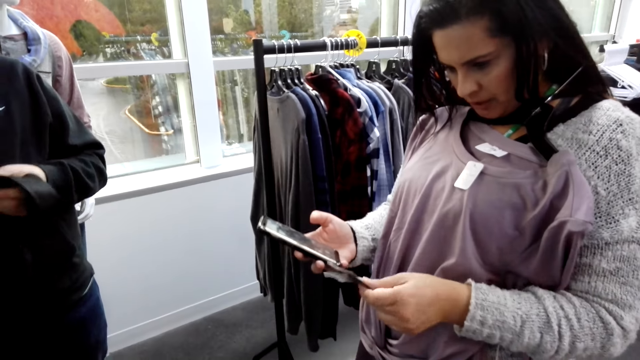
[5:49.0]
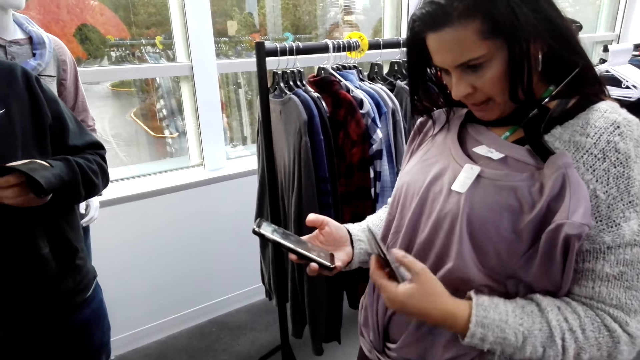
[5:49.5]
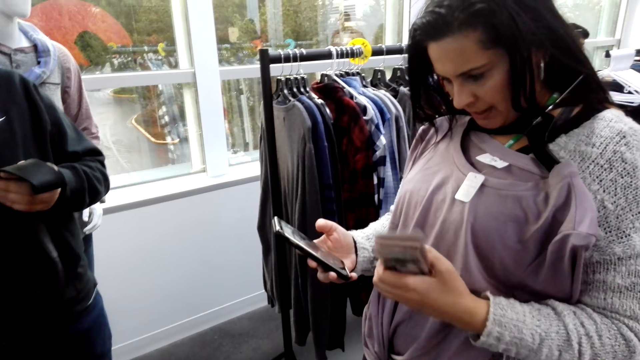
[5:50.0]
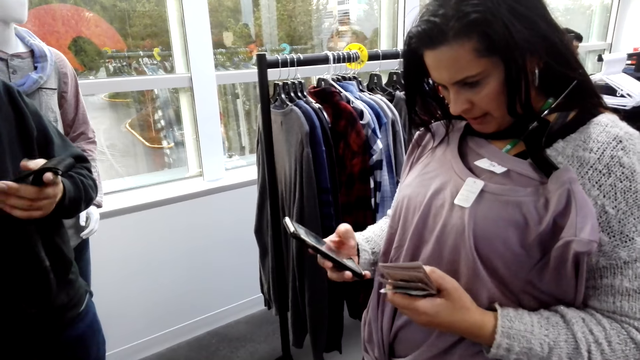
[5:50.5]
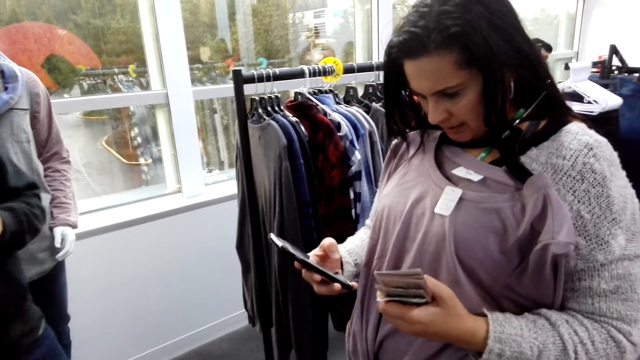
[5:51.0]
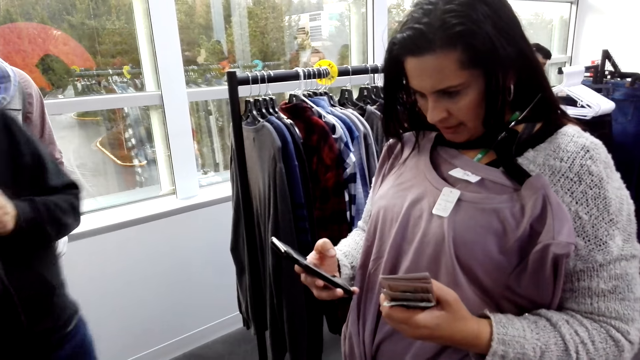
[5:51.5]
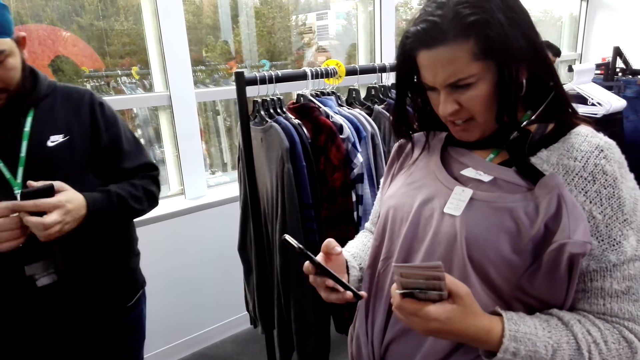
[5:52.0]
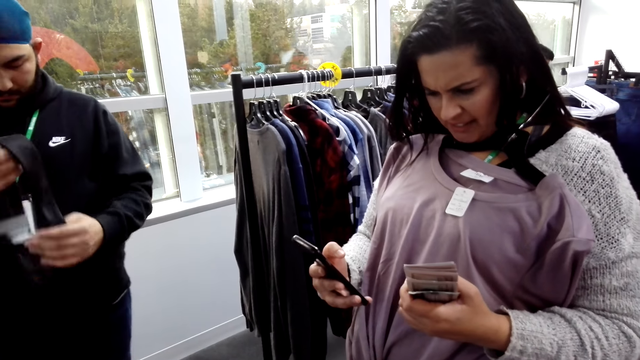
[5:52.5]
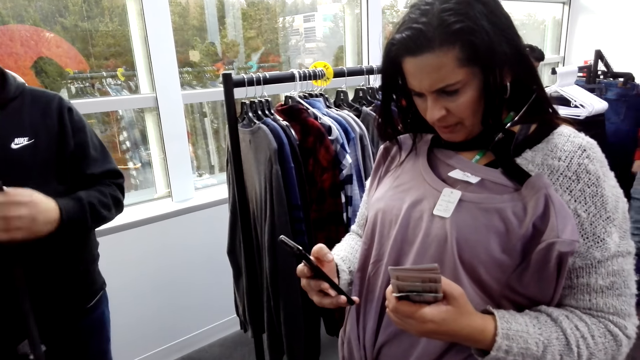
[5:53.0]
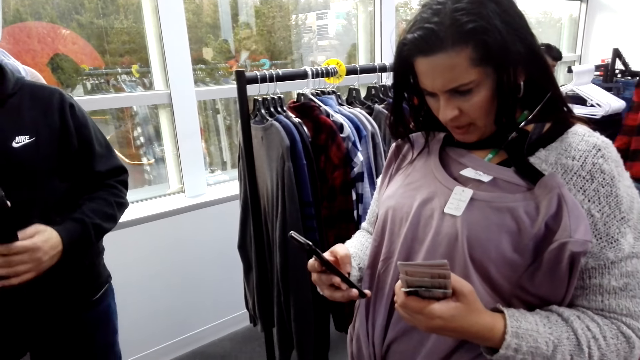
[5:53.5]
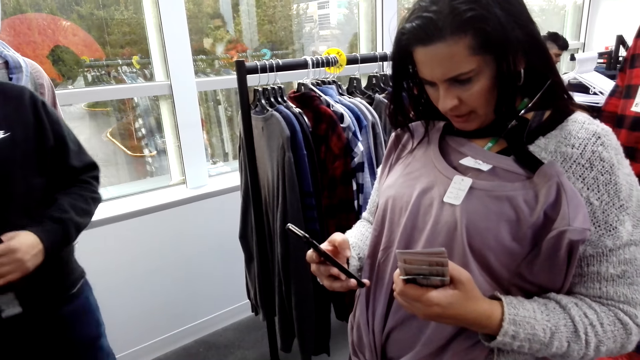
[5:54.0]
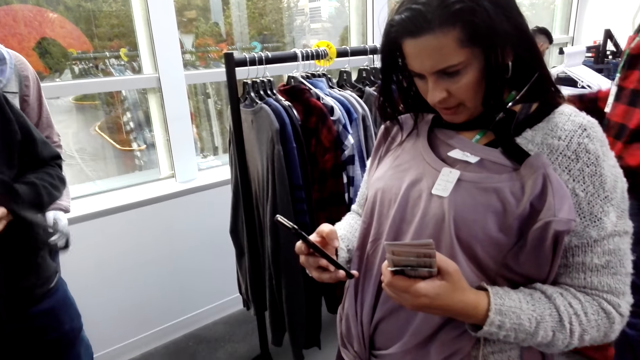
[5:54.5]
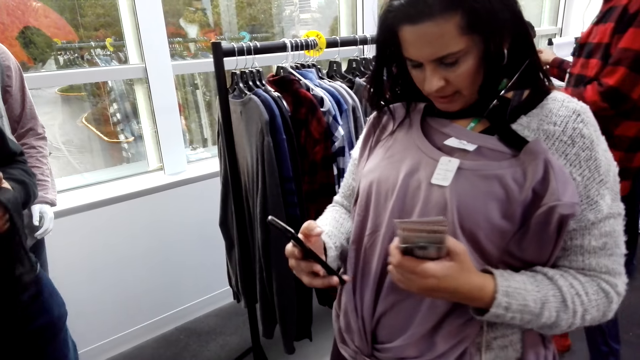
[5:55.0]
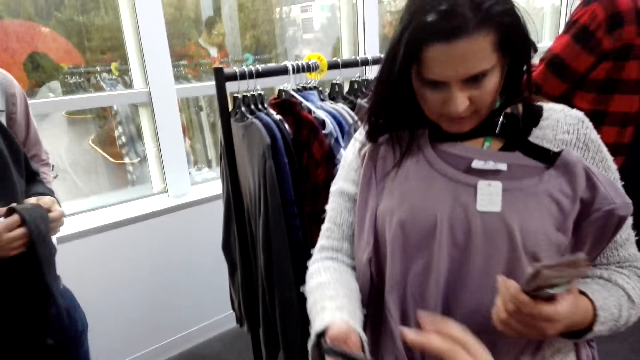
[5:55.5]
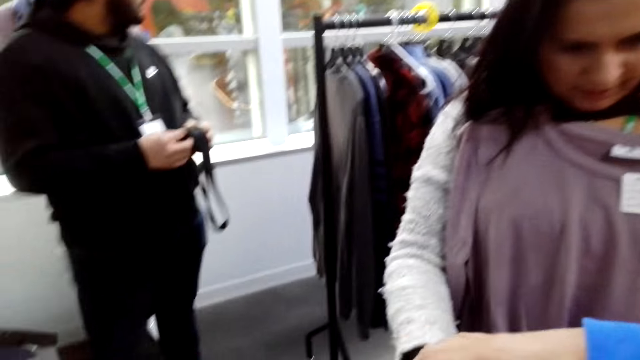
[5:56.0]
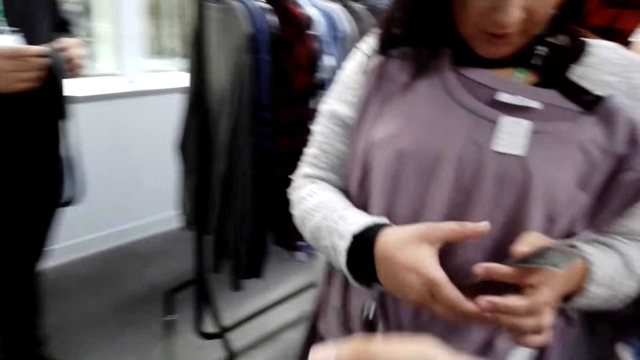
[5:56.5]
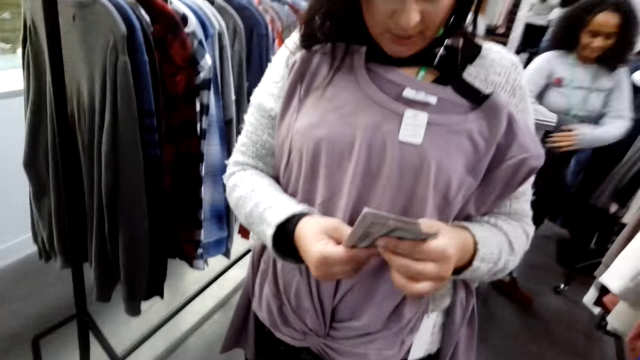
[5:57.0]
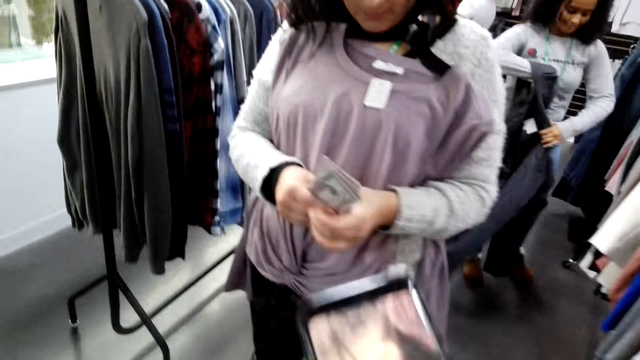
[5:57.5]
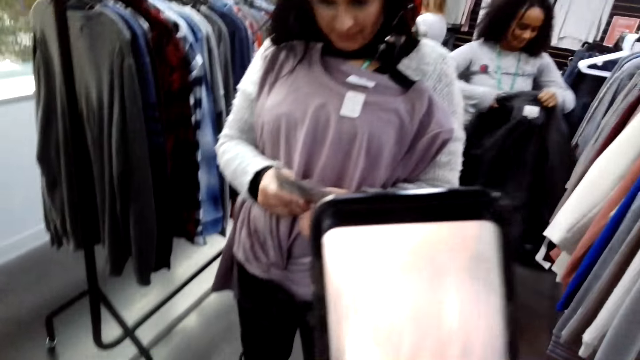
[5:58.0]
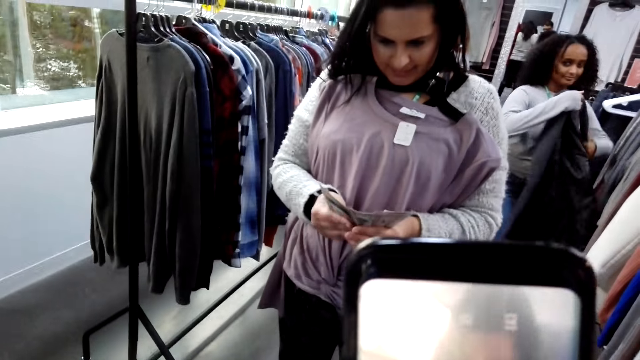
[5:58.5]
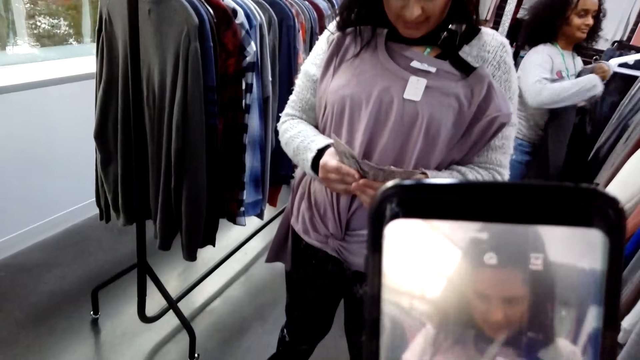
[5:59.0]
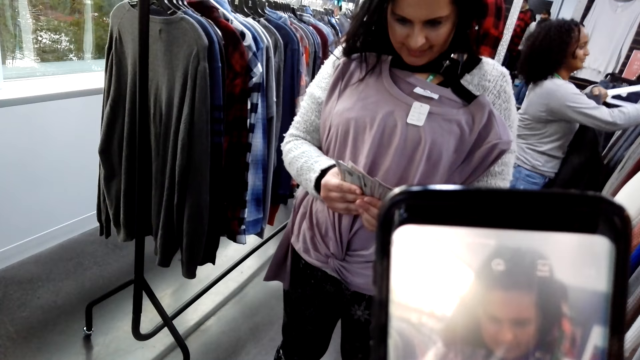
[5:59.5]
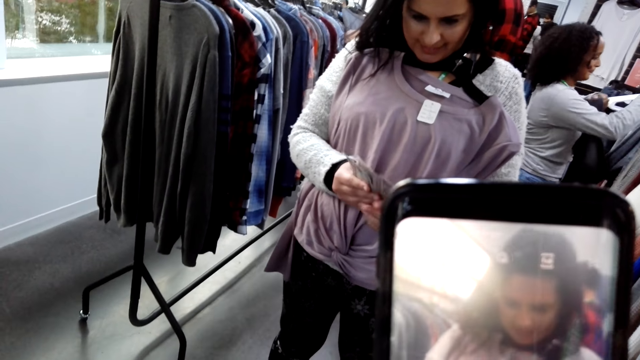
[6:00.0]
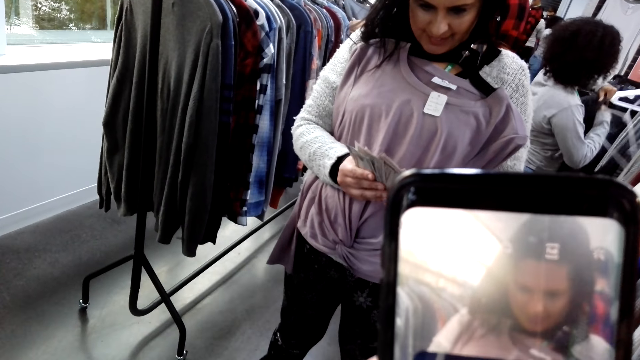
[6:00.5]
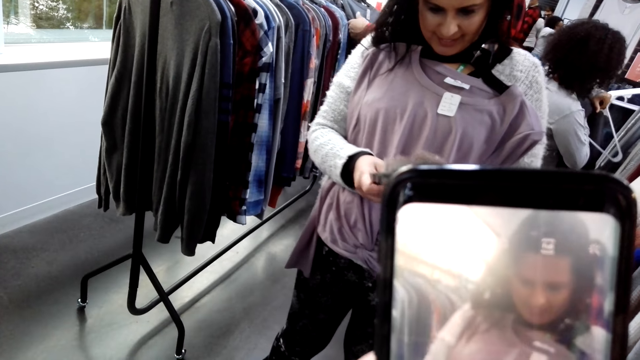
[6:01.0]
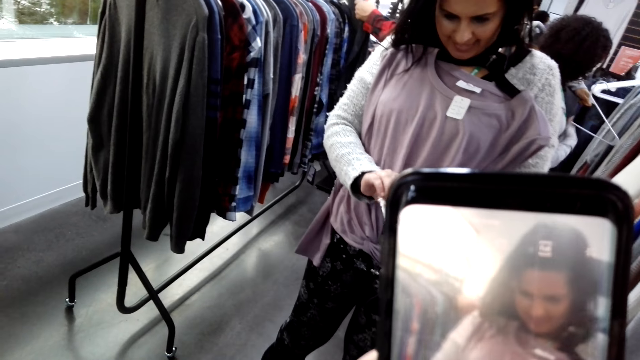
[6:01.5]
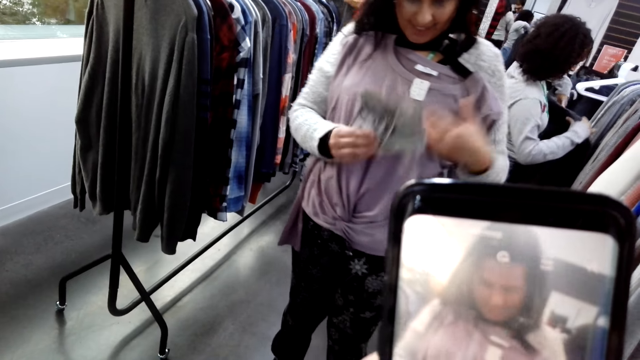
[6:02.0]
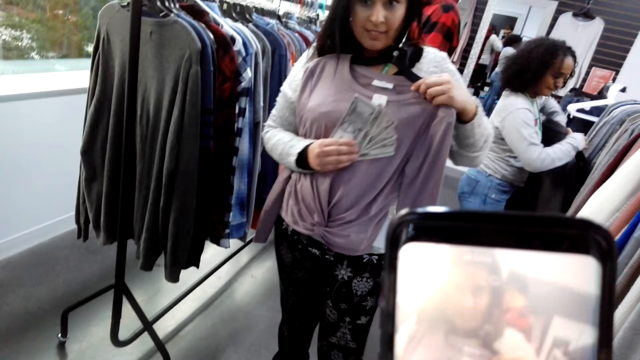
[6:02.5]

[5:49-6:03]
The camera wearer looks around. A lady stares at cash. The camera wearer talks with the lady. The lady stares at the phone. A person moves a tie on the hand. The lady stares around. The lady gives the camera wearer the phone and talks with the camera wearer. Another person holds a jacket. The camera wearer takes a picture of the lady.

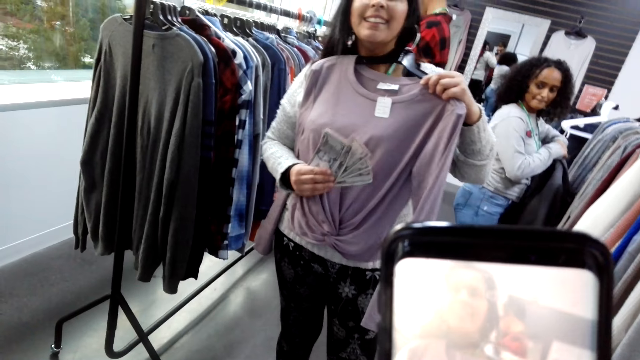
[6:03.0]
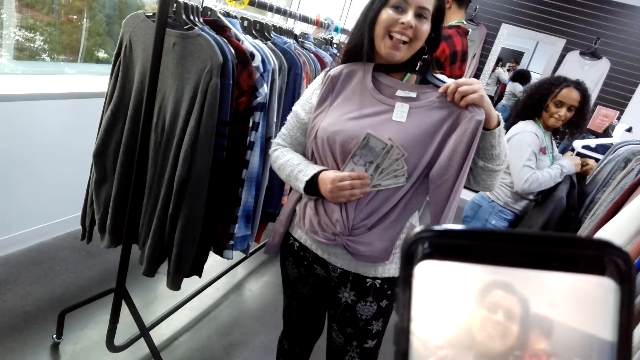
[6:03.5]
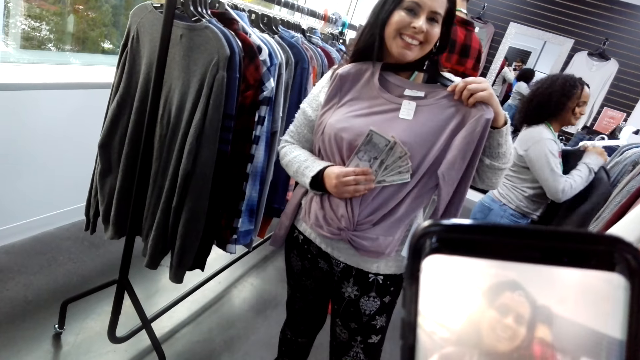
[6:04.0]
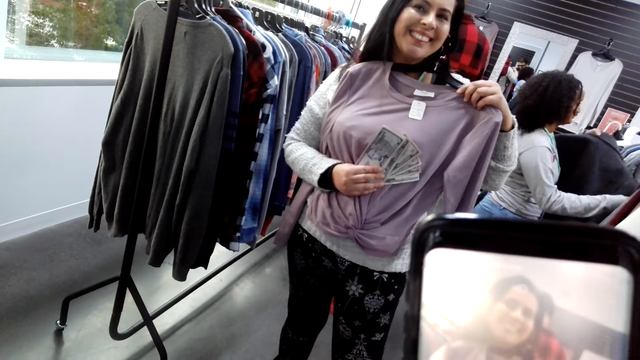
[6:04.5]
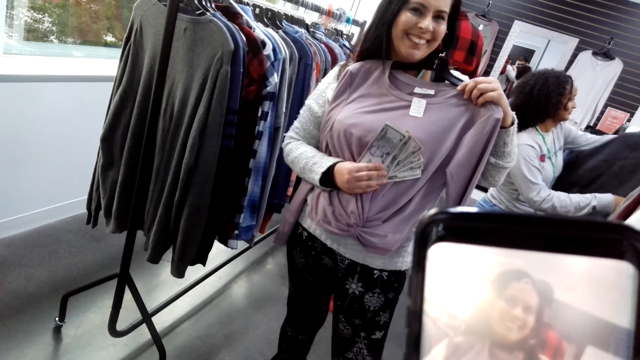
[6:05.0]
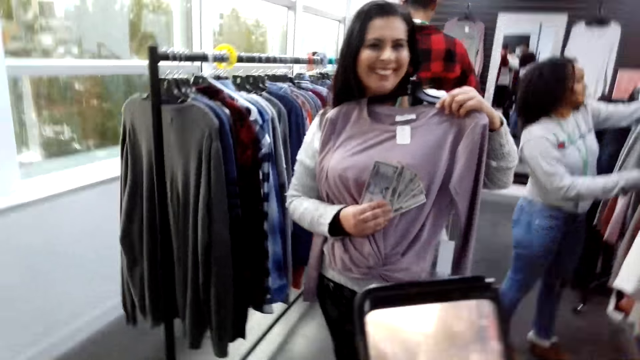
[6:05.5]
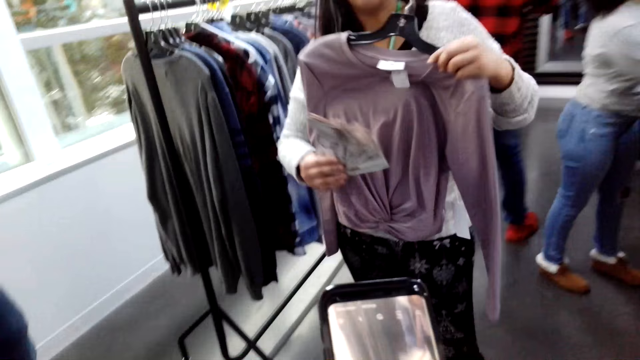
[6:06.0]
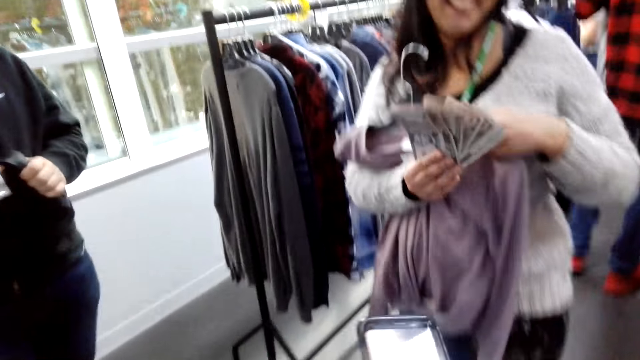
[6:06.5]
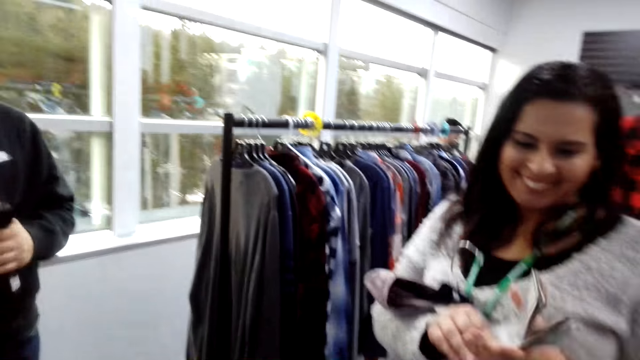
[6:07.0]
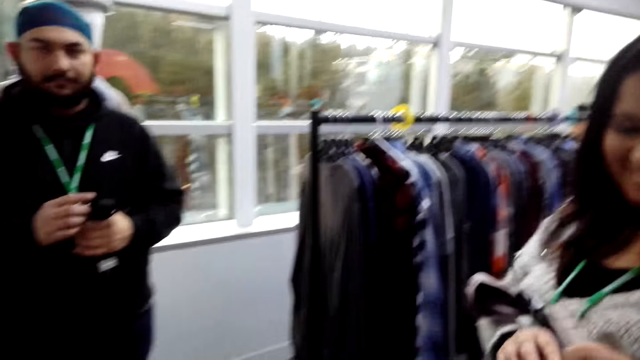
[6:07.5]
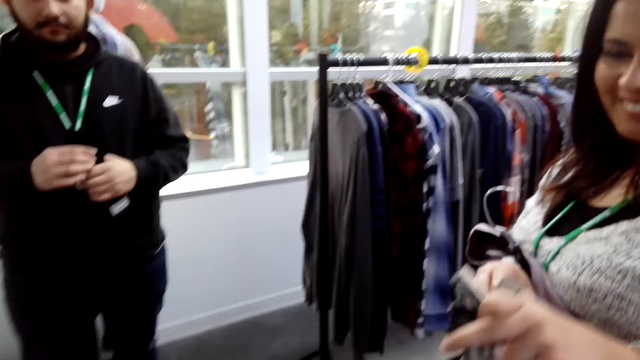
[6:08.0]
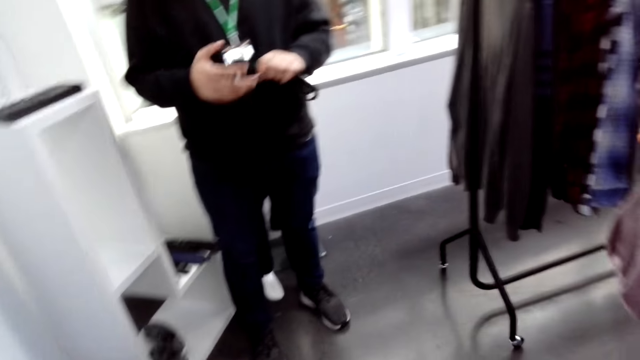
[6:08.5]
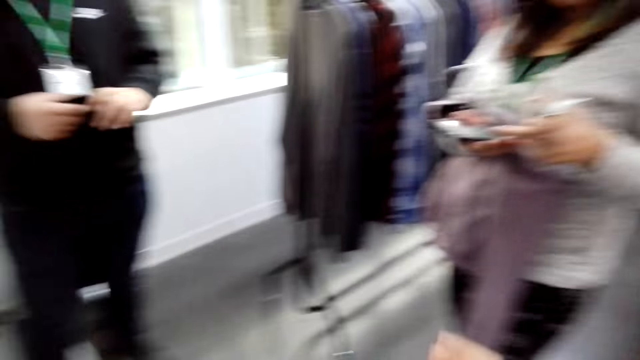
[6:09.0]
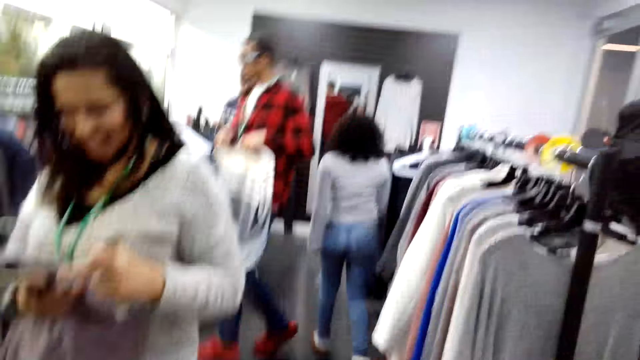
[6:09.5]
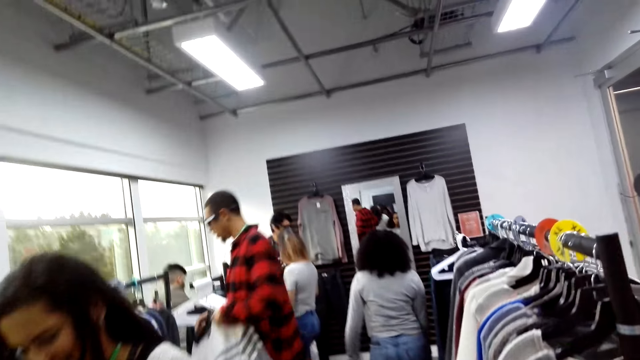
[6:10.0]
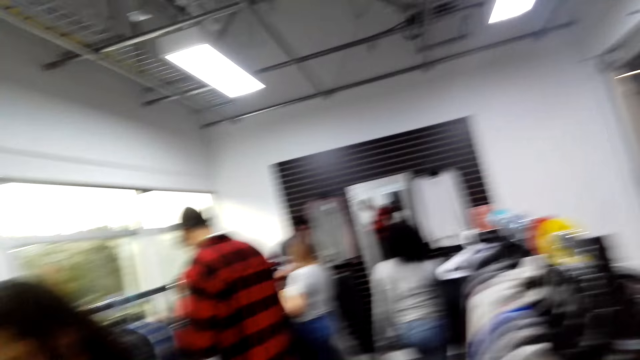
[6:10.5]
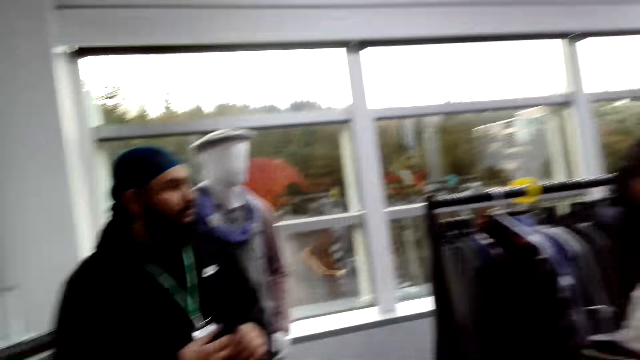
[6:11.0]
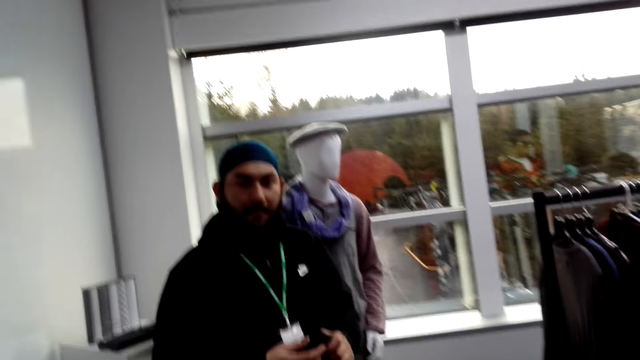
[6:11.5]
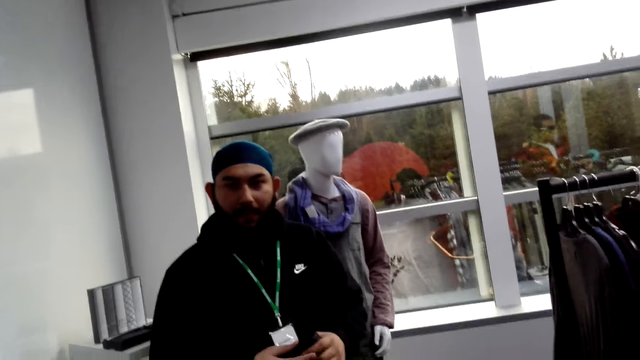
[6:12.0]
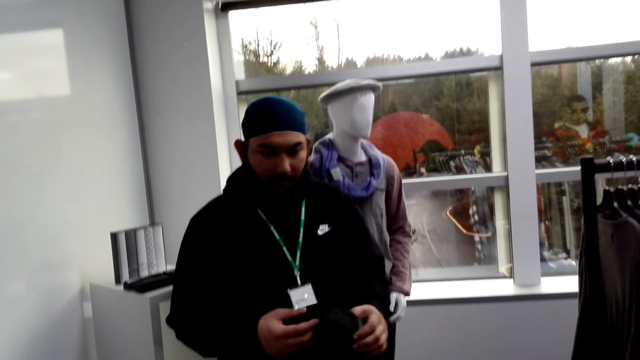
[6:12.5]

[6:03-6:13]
A person poses with a cloth and cash. The camera wearer takes pictures of the person with a phone. A lady talks with the camera wearer. The person holds money with the left hand. The camera wearer talks with the lady. They look around. Another person walks around.
